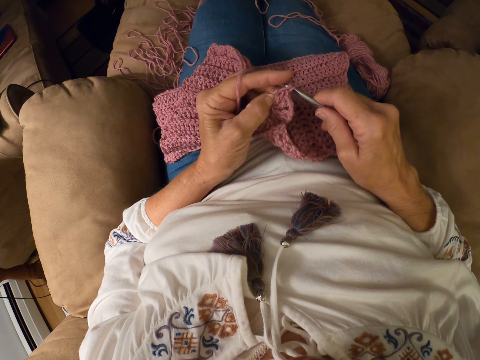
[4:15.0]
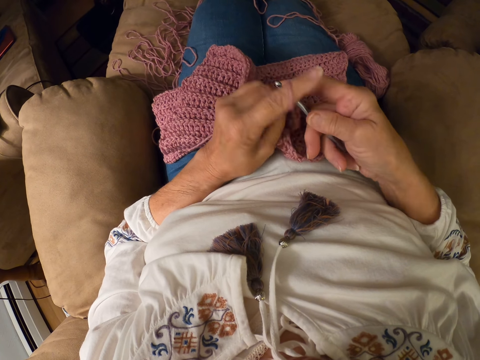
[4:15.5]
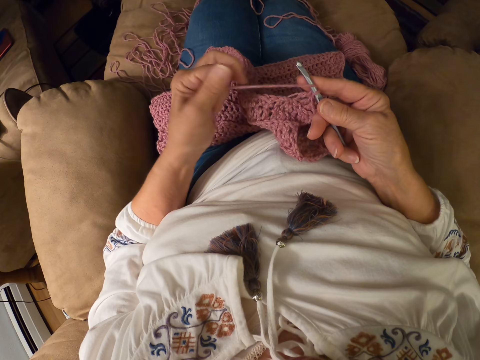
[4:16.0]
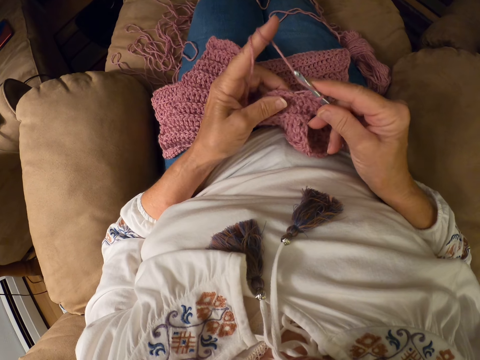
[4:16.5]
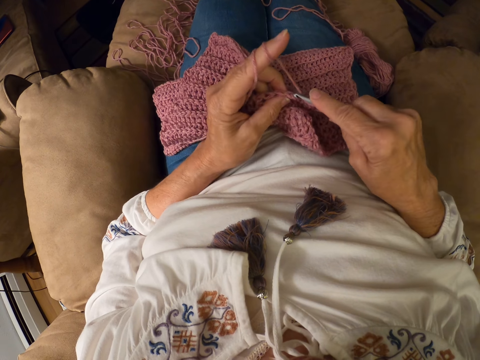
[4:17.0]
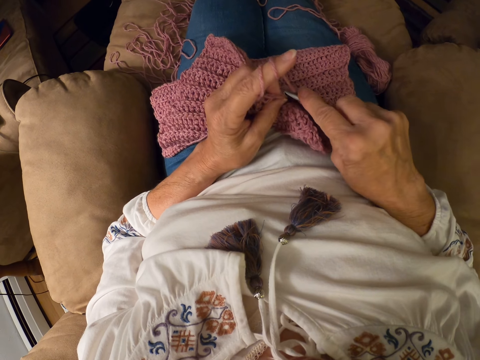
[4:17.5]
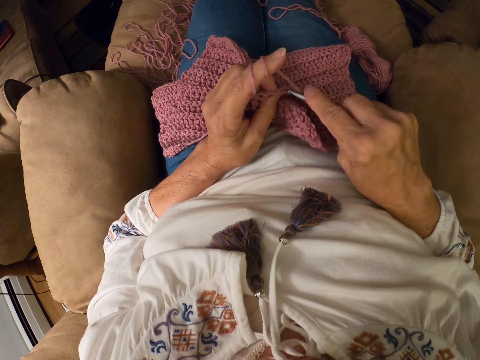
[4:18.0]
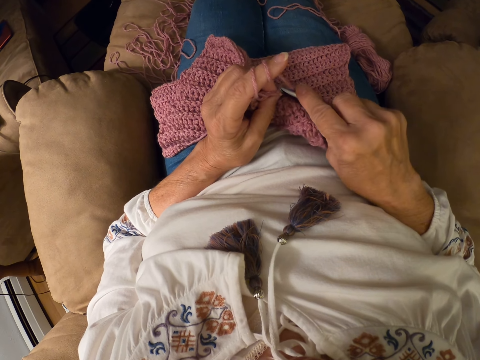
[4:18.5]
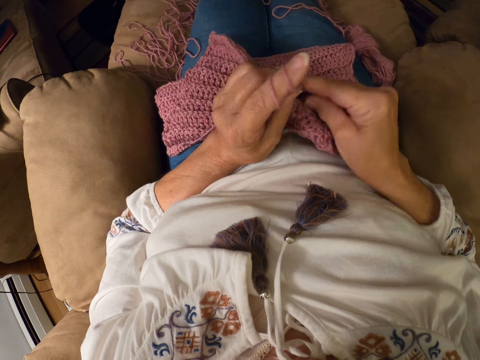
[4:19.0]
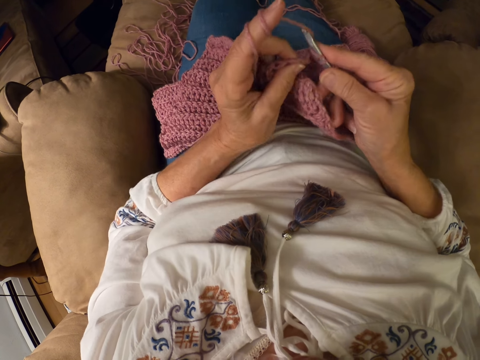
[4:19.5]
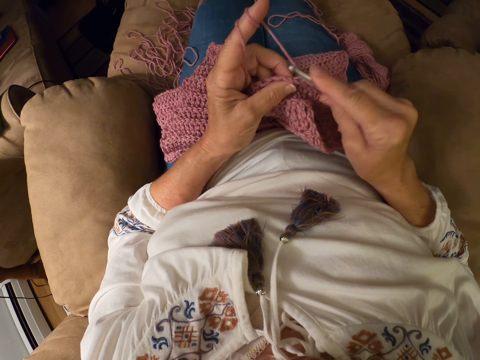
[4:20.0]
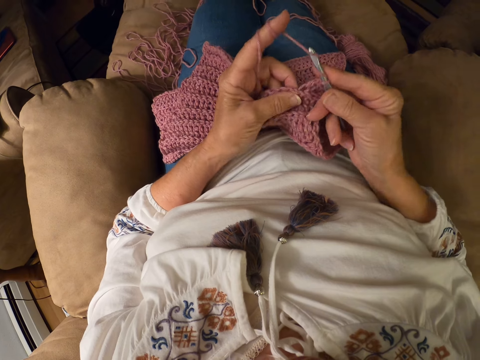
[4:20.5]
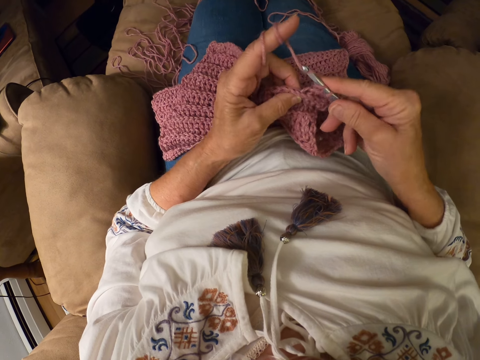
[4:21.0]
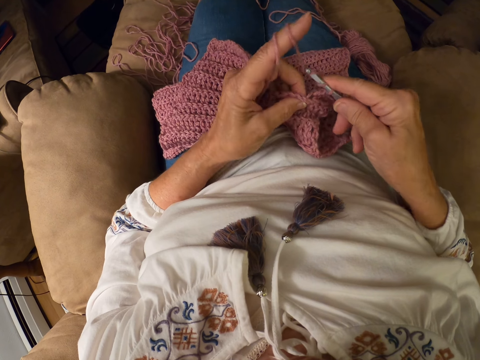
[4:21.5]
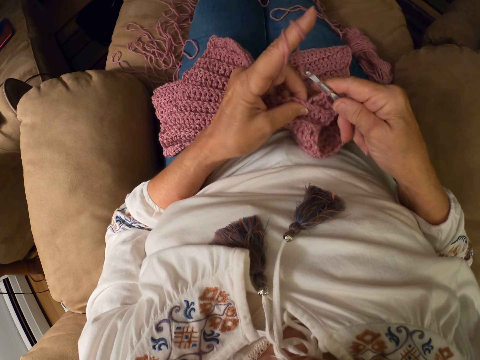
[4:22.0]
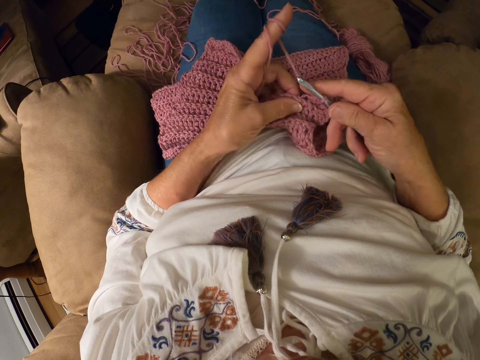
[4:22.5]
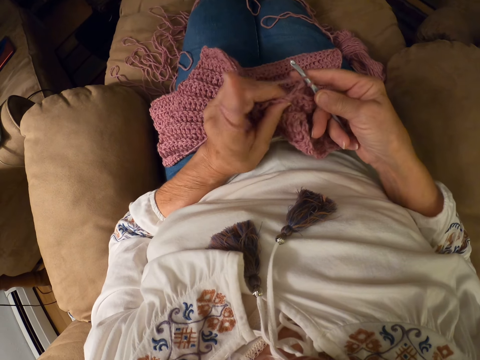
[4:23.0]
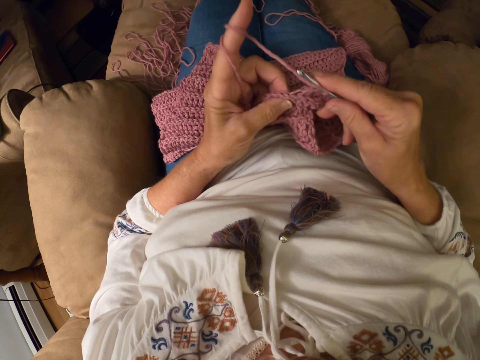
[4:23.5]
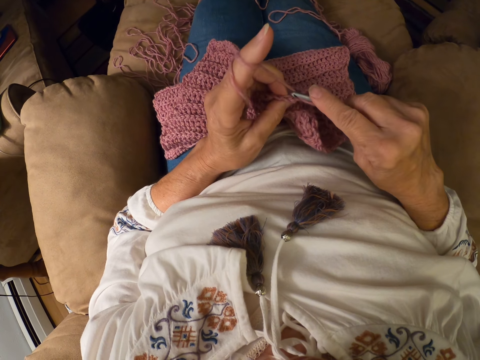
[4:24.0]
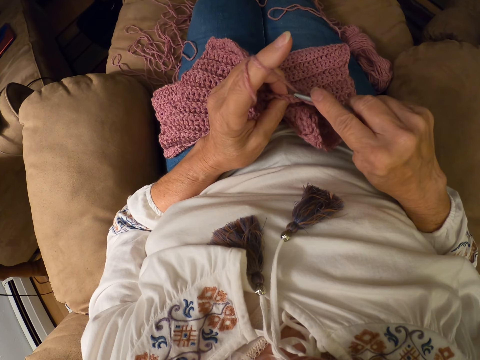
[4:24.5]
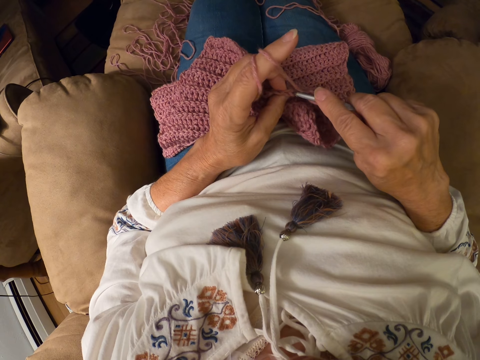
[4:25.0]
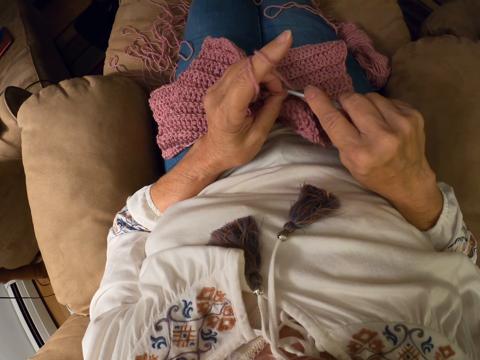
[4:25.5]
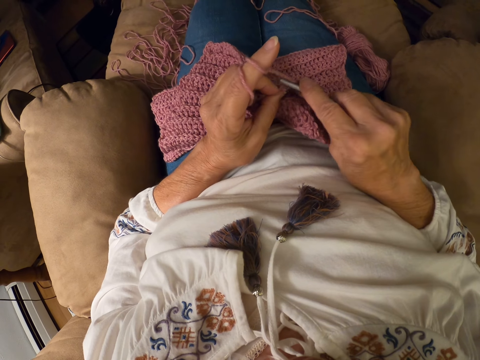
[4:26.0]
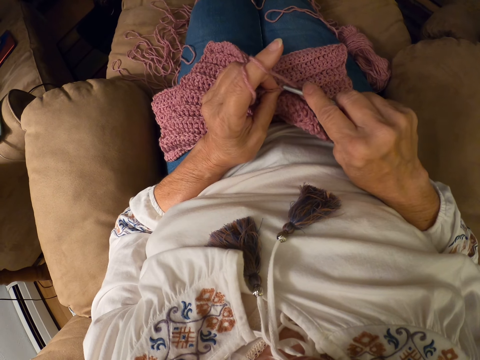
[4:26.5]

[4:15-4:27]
The camera wearer rolls the yarn around her left index finger. She crochets with the yarn.

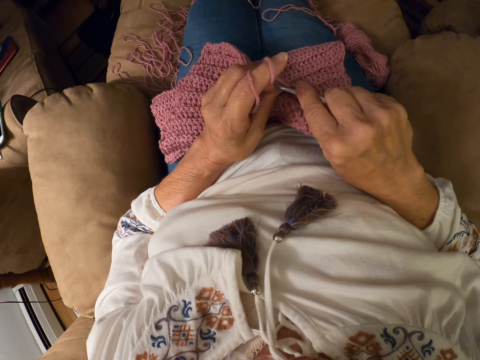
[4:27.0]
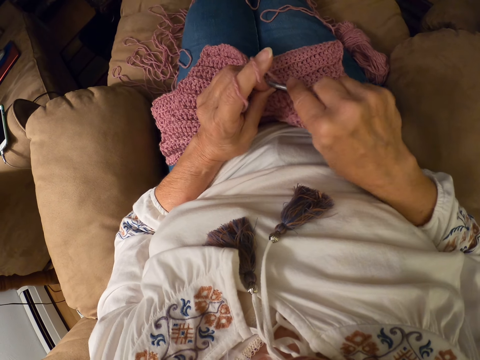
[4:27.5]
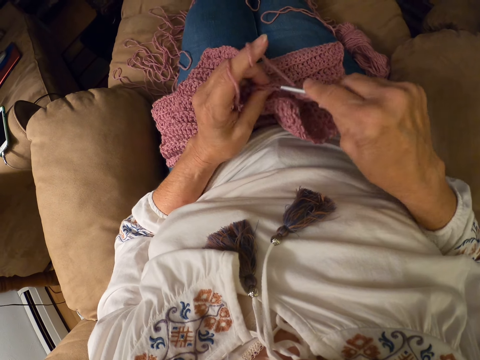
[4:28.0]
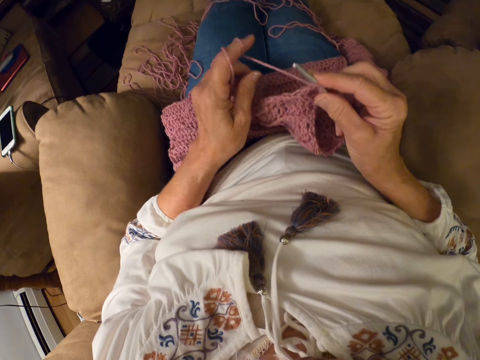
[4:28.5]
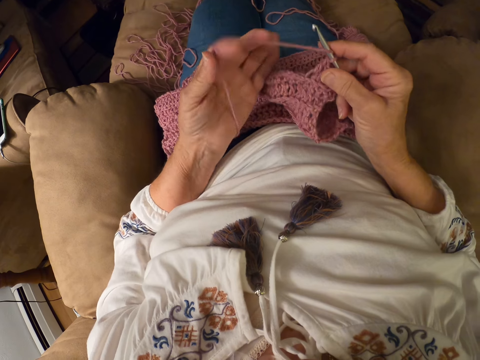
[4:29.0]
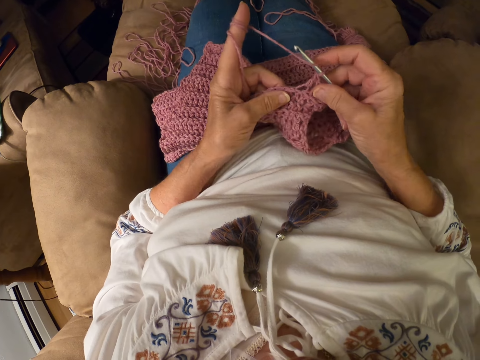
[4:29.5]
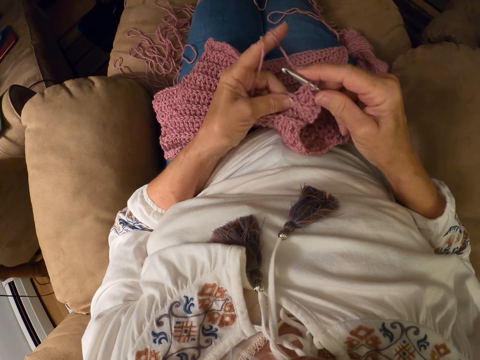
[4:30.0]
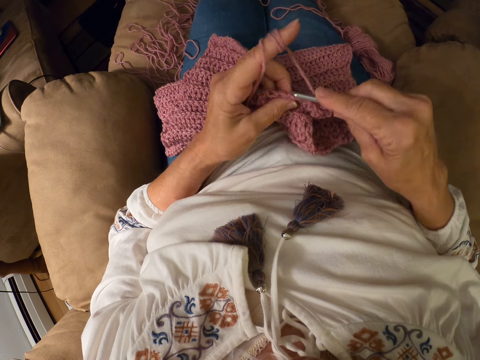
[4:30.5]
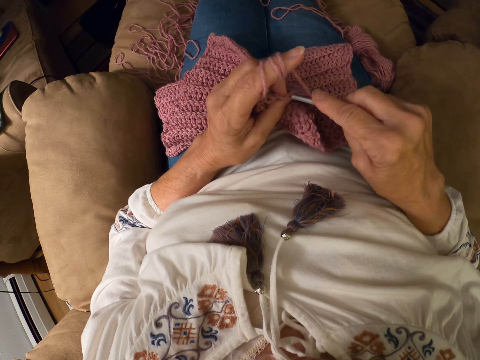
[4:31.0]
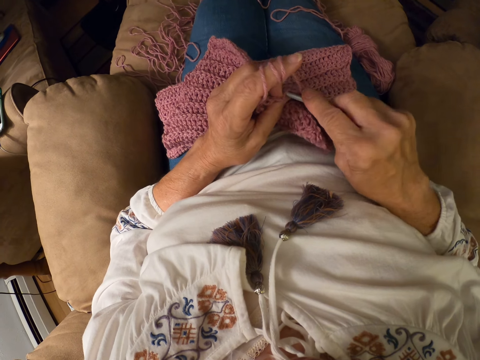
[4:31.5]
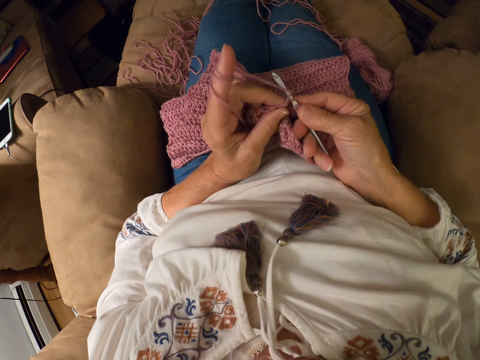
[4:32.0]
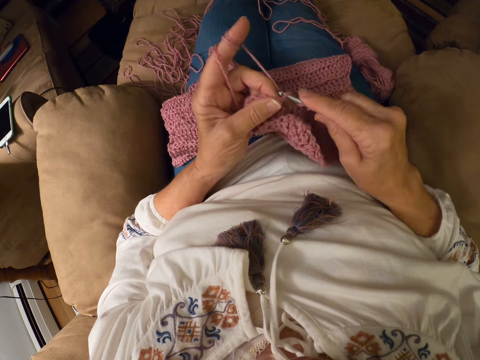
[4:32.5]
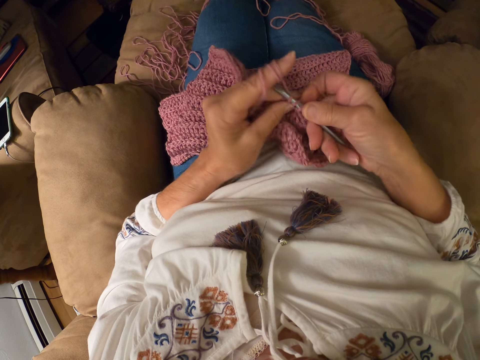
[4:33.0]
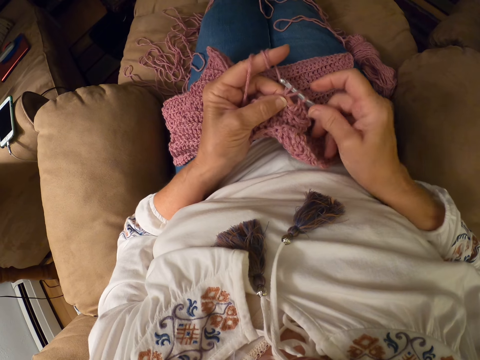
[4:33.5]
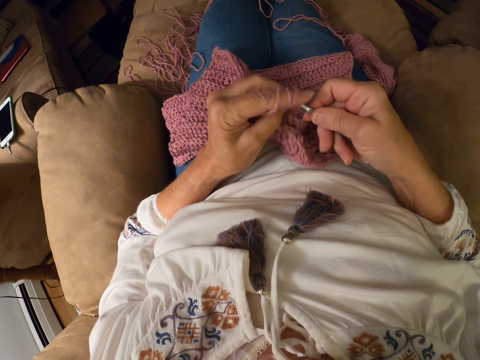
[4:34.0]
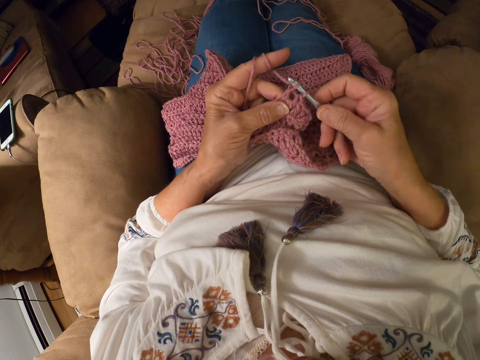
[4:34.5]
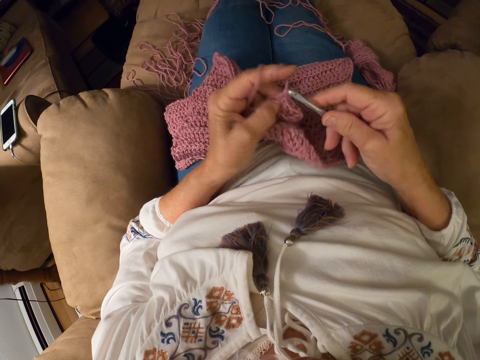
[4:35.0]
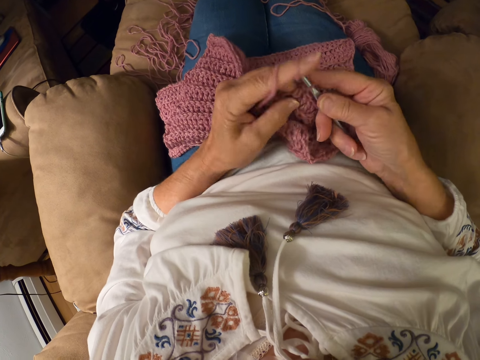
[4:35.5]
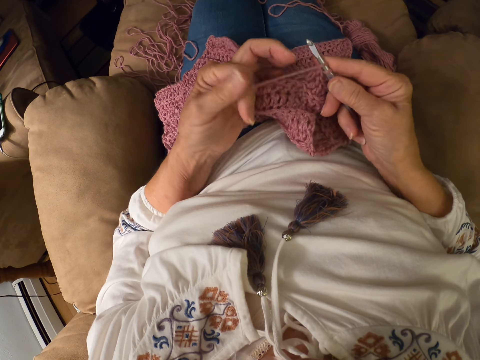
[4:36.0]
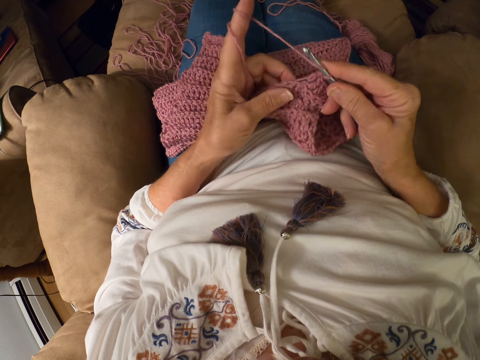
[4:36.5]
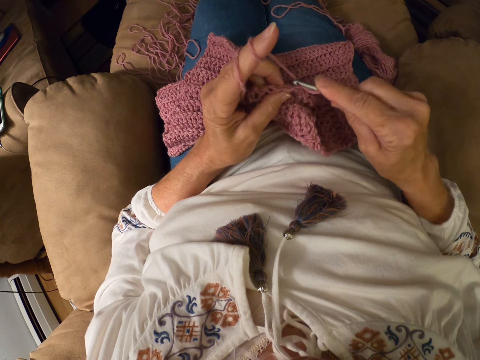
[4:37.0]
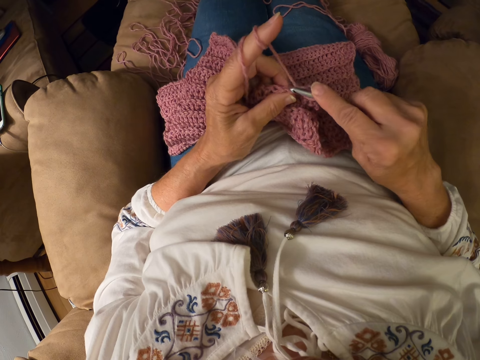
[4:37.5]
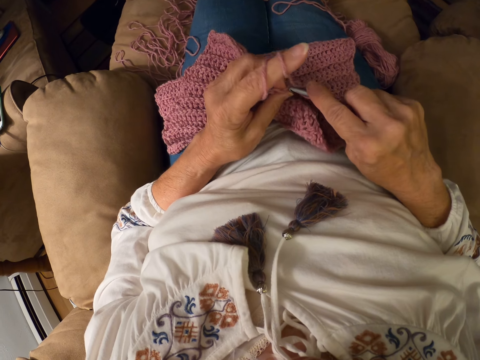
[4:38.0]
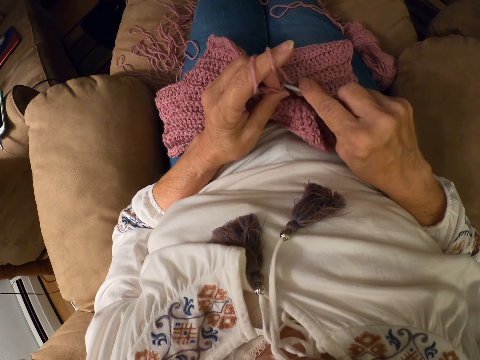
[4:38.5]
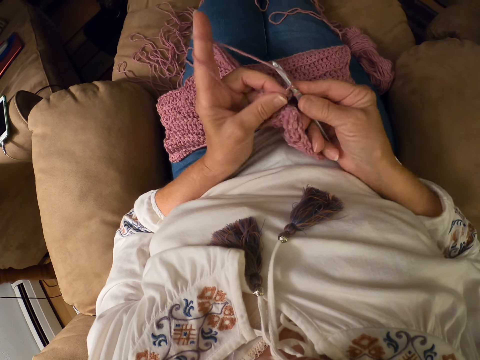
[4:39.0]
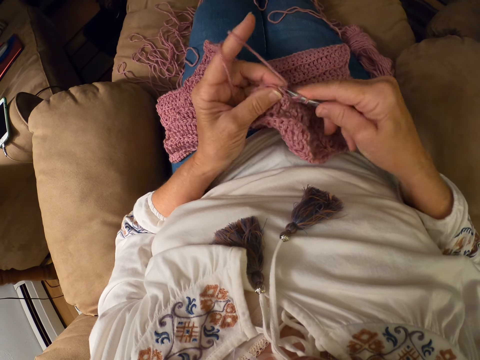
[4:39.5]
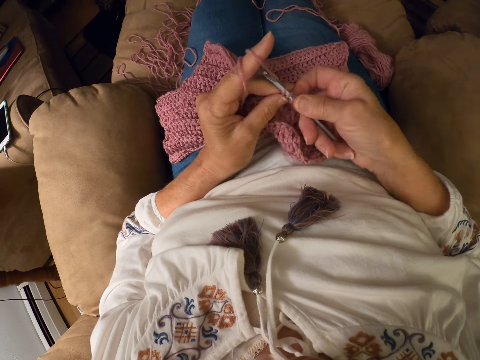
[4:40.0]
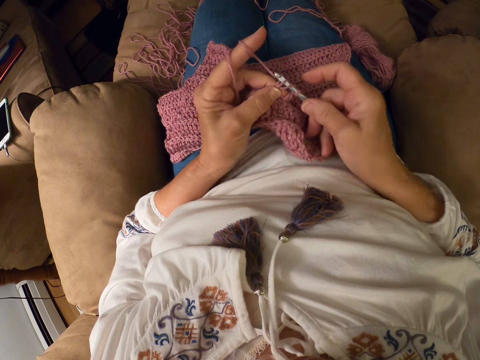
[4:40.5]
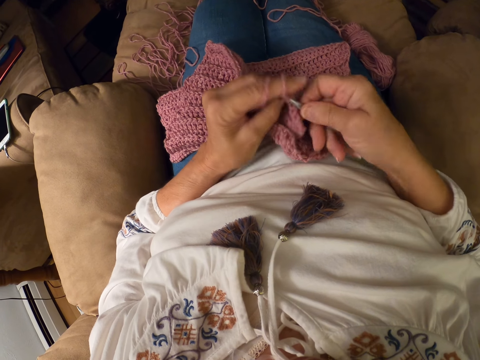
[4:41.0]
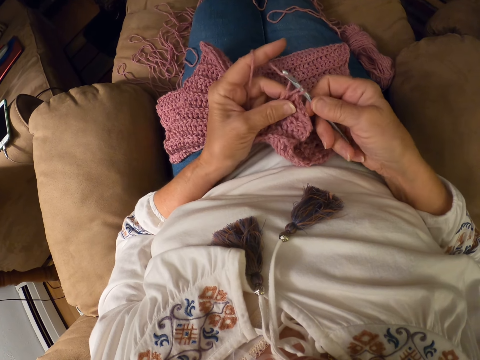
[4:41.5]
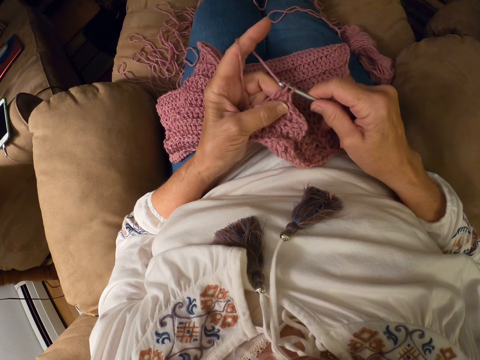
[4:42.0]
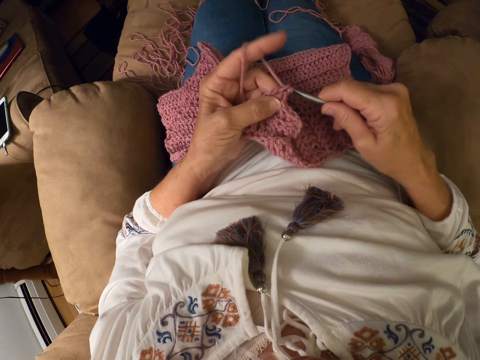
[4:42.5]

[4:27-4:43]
The camera wearer rolls the yarn around her left index finger. She crochets with the yarn. She rolls the yarn around her left index finger. She crochets with the yarn.
